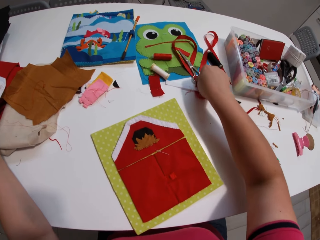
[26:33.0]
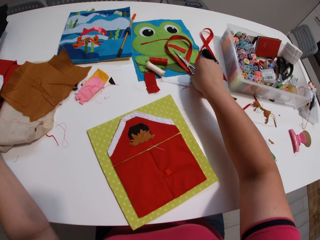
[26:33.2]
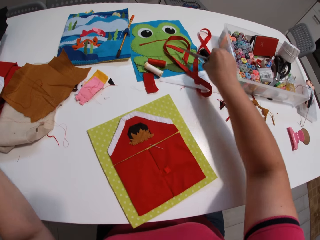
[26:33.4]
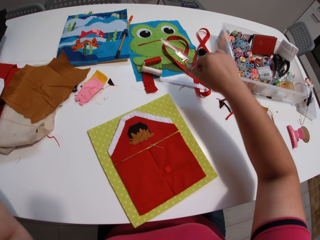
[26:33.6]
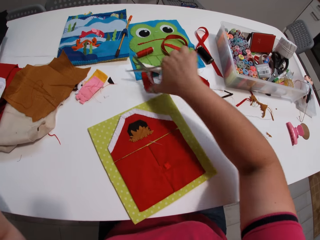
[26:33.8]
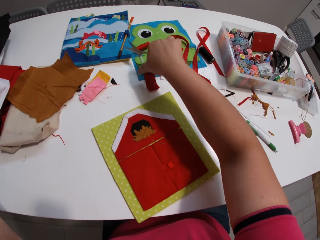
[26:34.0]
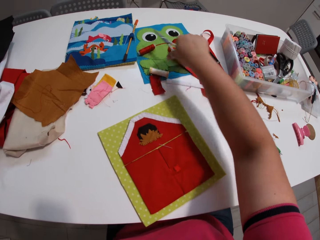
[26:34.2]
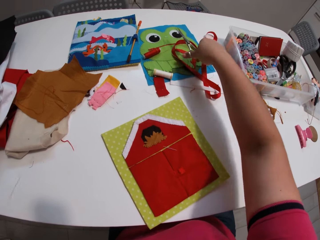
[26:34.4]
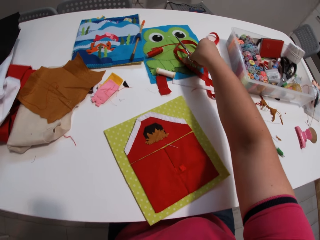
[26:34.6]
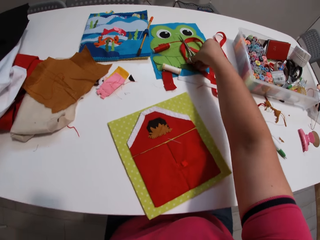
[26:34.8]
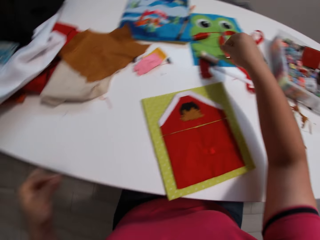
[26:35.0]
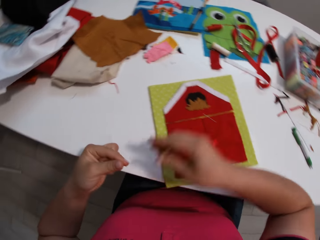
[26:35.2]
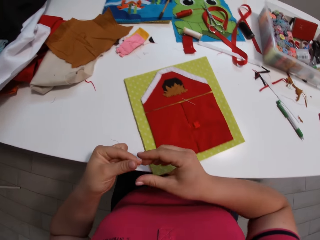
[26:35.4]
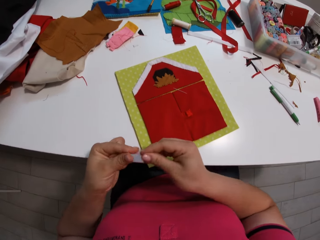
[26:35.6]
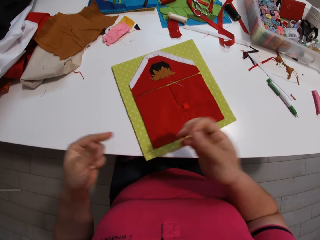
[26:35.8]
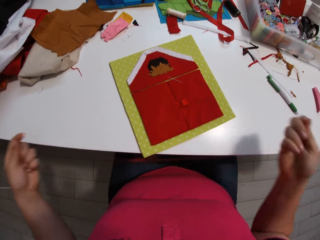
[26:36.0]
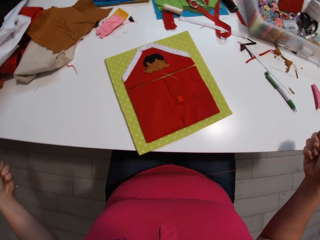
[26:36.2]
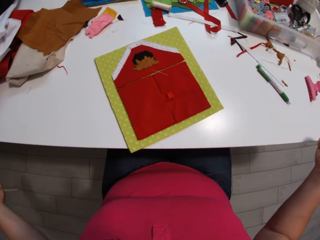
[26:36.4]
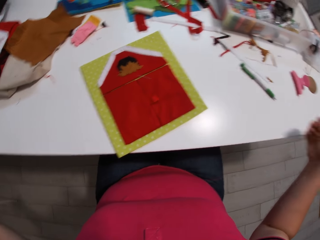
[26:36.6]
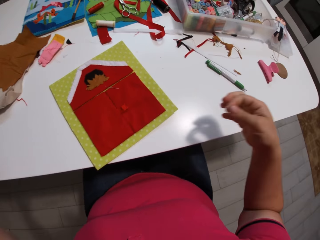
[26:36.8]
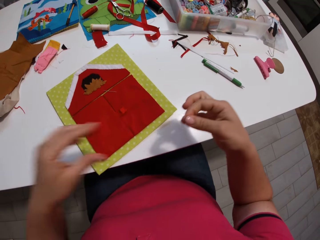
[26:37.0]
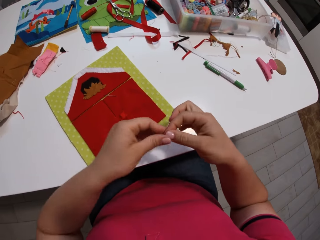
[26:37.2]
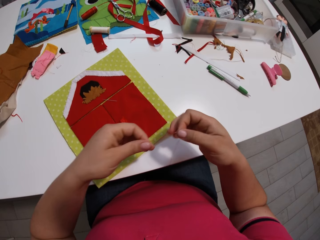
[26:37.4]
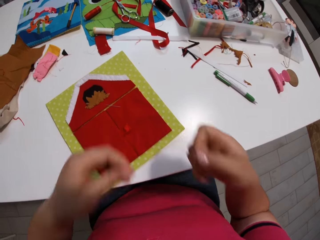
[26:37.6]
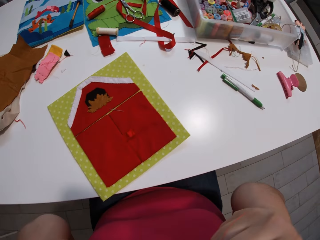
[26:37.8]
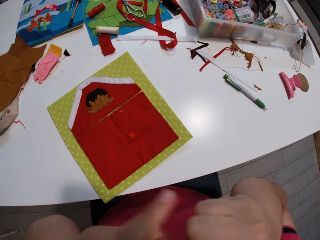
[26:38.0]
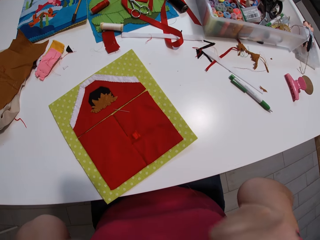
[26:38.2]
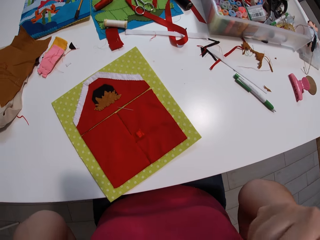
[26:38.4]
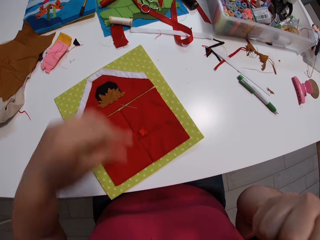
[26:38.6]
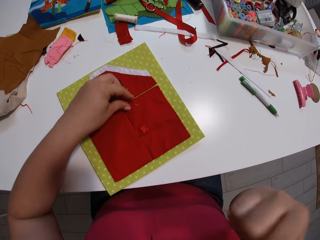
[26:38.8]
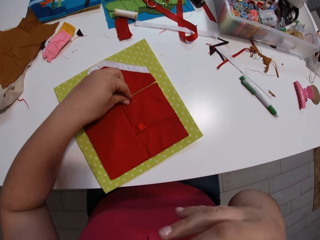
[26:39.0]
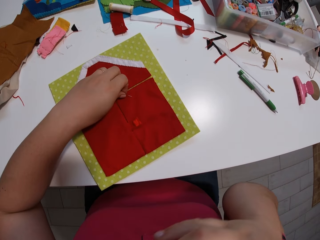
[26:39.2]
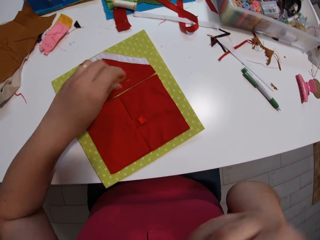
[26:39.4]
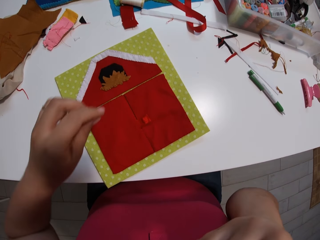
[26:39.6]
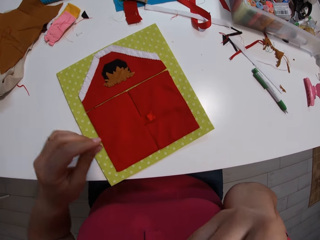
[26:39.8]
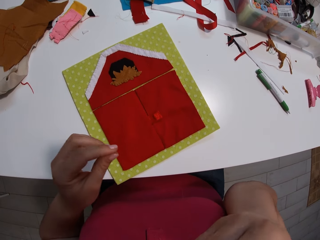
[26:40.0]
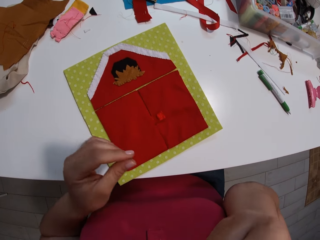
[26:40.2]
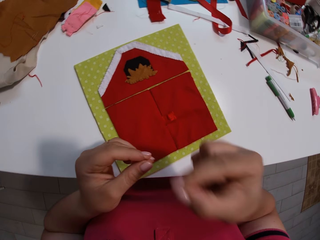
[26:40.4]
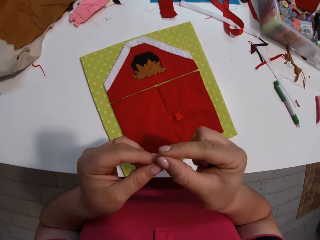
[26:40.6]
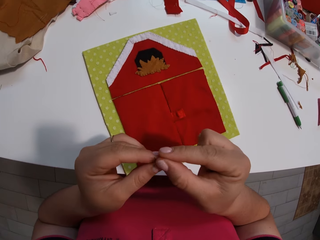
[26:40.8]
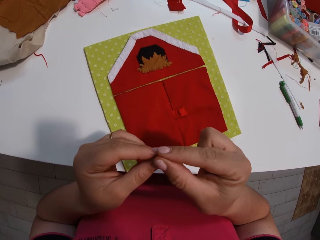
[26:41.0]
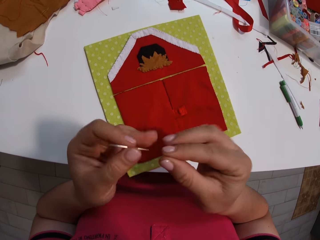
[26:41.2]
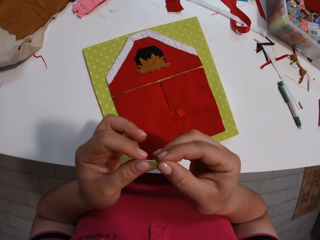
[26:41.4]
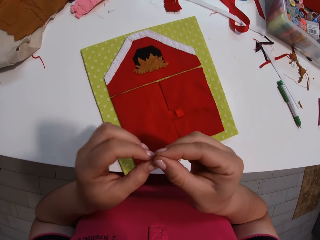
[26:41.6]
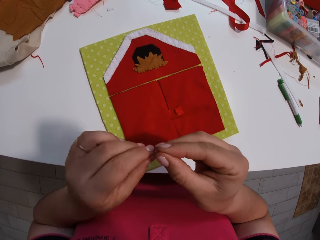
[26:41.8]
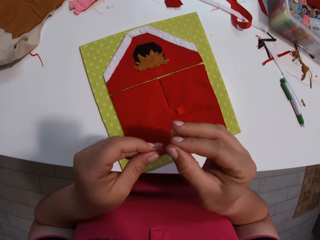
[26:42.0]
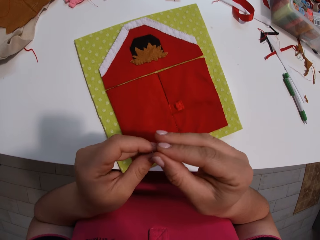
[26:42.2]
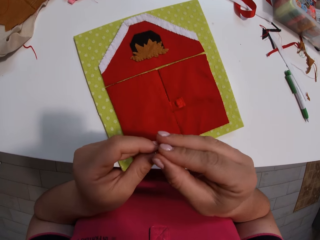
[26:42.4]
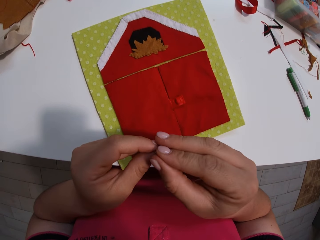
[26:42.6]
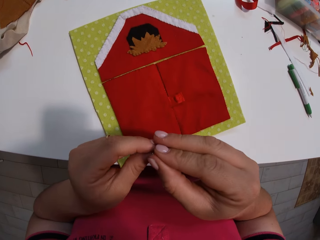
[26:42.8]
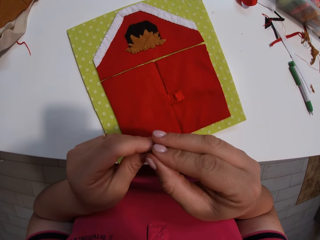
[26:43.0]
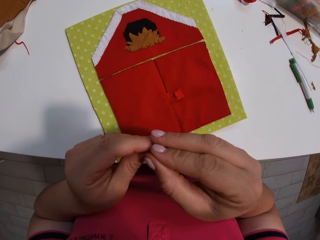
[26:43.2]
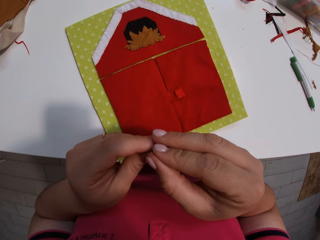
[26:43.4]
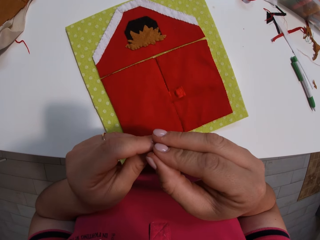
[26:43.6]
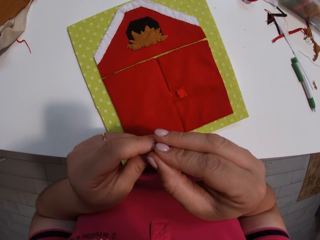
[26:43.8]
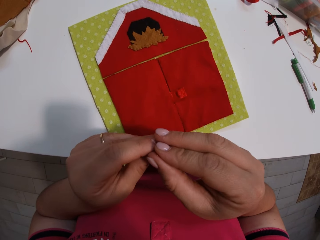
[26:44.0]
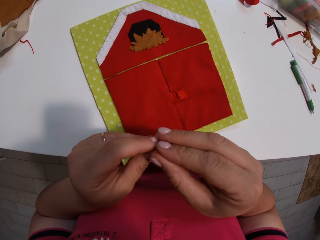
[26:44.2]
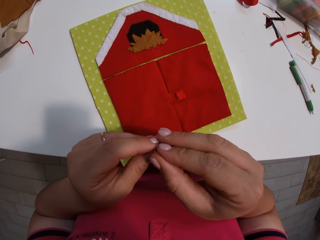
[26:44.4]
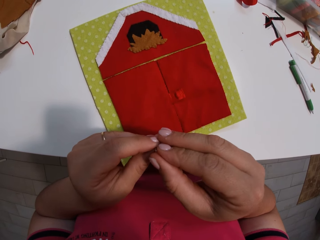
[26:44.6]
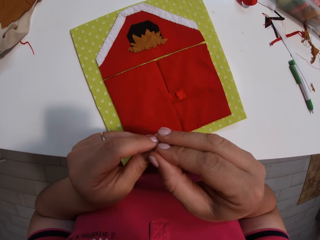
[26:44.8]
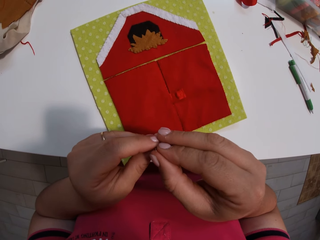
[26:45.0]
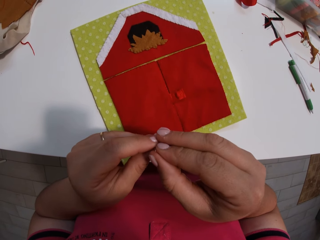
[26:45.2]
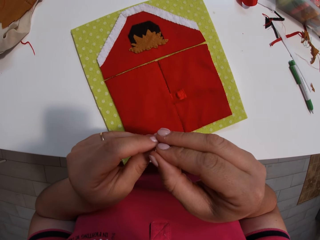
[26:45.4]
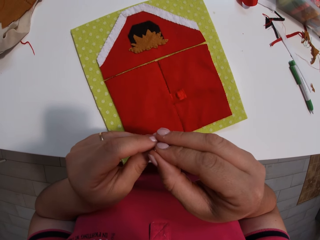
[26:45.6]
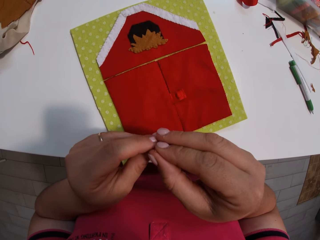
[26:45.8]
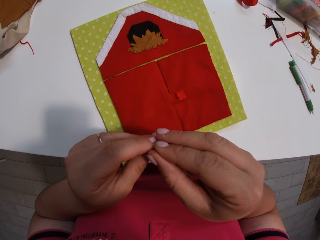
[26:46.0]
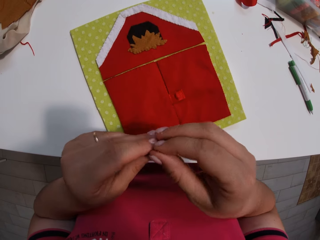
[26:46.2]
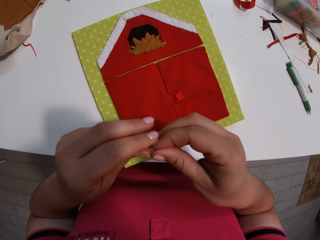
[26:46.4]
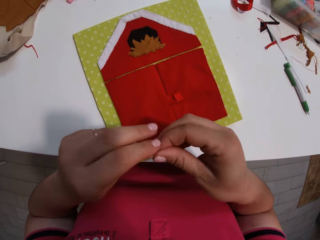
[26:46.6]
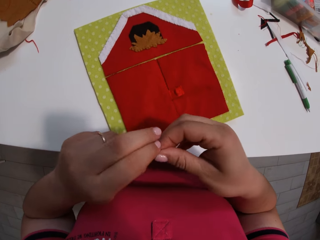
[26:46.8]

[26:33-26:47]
The camera wearer puts the thread roll down. They pick a pair of scissors, cut the thread, and put down the pair of scissors. They stretch the thread. They wet the thread. They pick a sewing needle. They put the thread into the sewing needle.

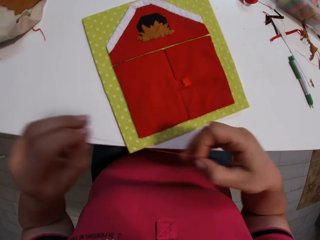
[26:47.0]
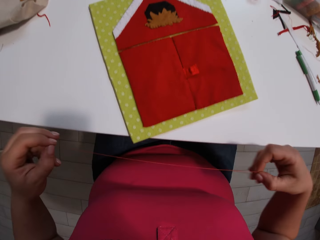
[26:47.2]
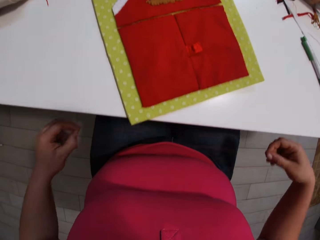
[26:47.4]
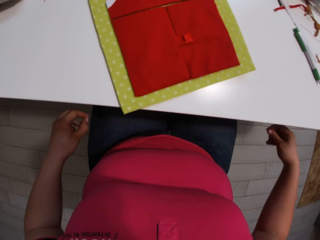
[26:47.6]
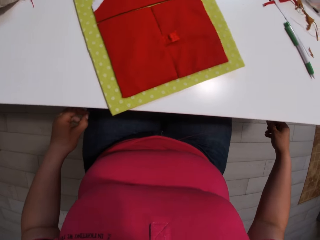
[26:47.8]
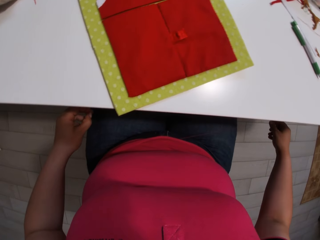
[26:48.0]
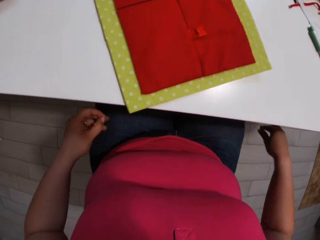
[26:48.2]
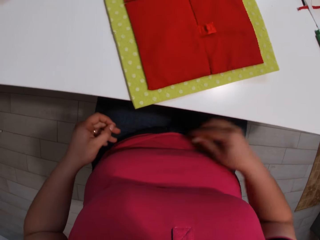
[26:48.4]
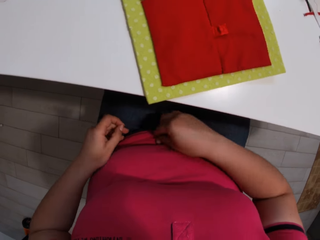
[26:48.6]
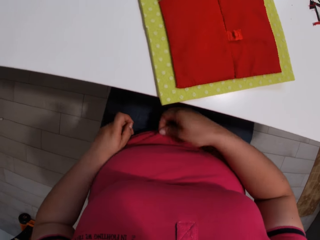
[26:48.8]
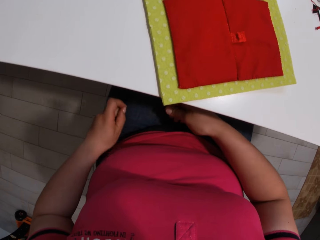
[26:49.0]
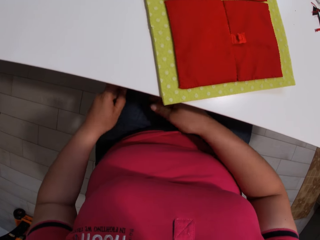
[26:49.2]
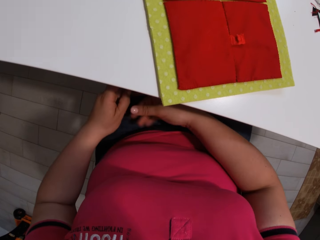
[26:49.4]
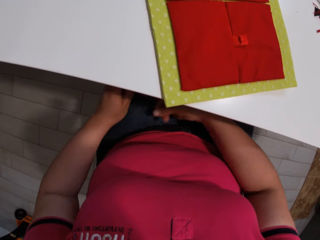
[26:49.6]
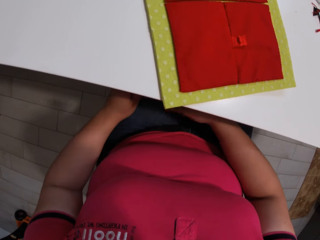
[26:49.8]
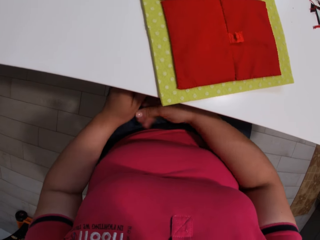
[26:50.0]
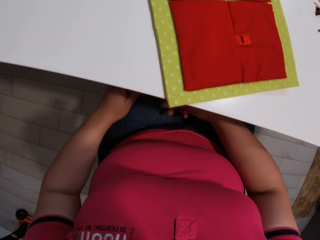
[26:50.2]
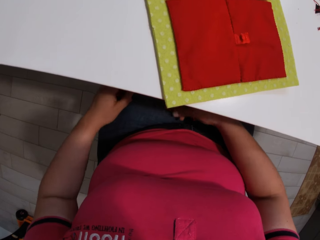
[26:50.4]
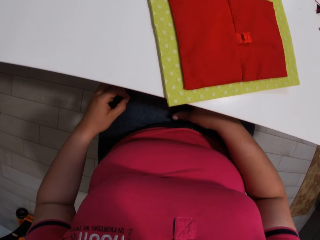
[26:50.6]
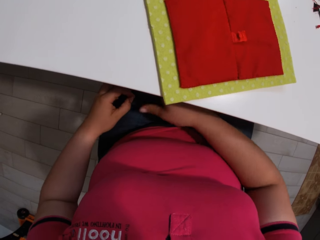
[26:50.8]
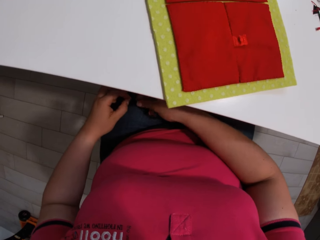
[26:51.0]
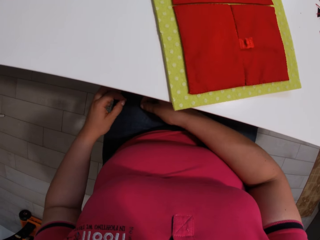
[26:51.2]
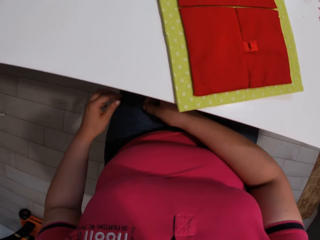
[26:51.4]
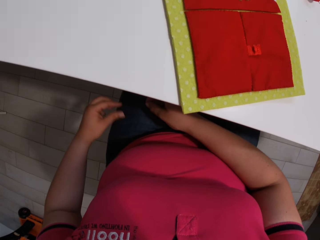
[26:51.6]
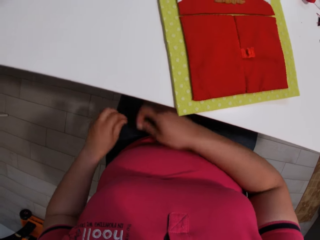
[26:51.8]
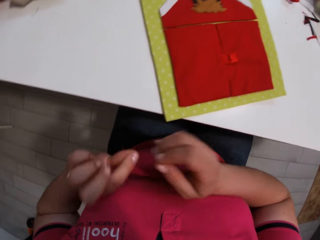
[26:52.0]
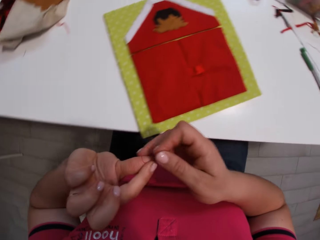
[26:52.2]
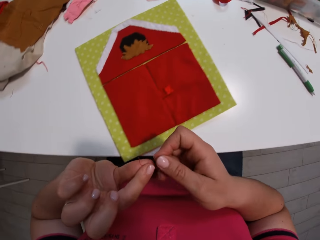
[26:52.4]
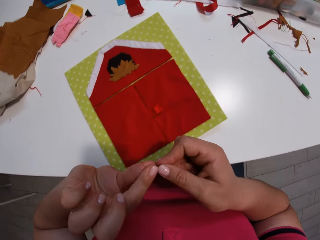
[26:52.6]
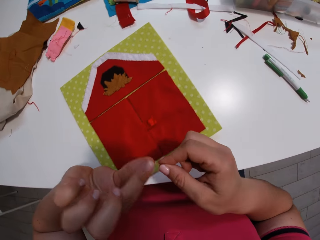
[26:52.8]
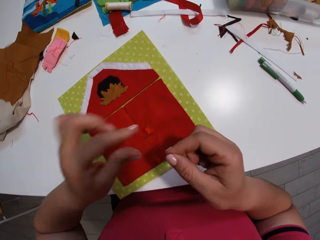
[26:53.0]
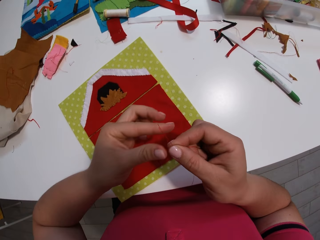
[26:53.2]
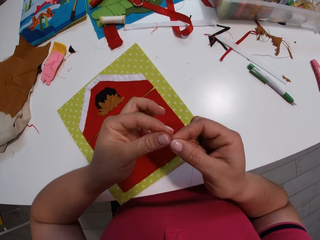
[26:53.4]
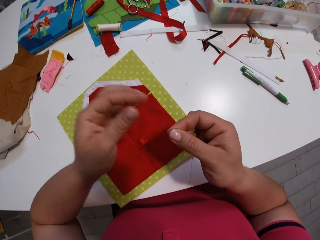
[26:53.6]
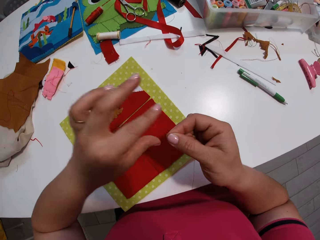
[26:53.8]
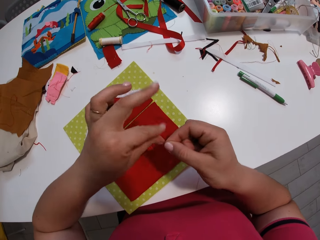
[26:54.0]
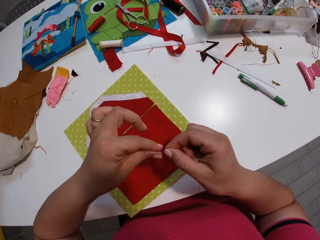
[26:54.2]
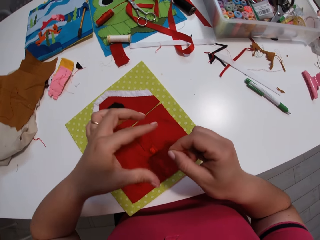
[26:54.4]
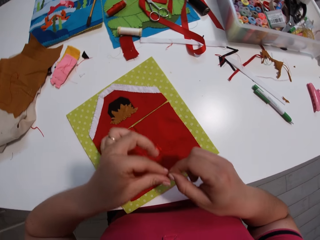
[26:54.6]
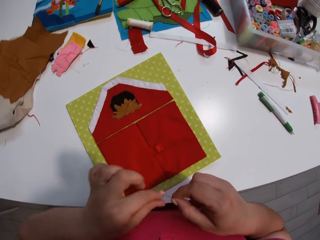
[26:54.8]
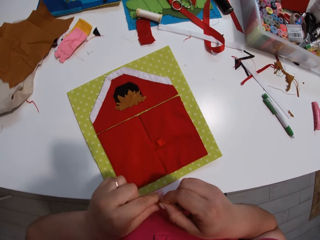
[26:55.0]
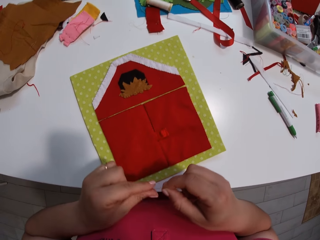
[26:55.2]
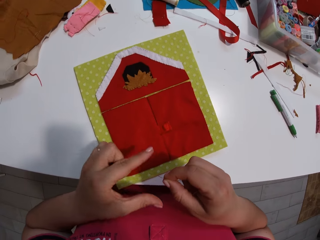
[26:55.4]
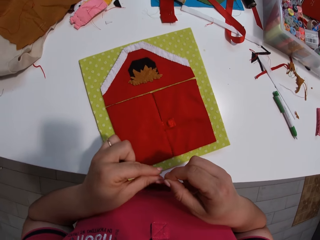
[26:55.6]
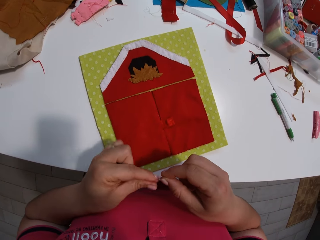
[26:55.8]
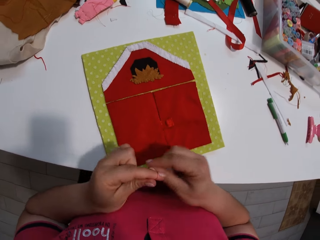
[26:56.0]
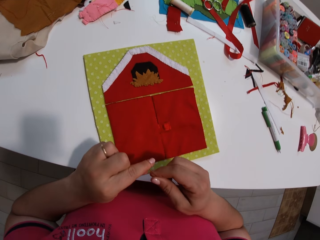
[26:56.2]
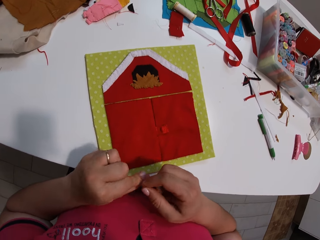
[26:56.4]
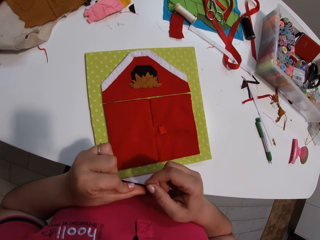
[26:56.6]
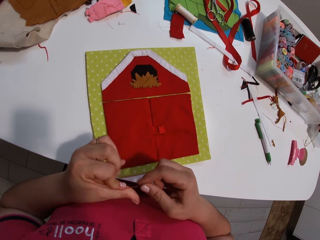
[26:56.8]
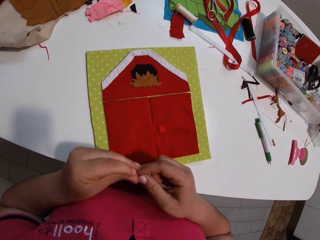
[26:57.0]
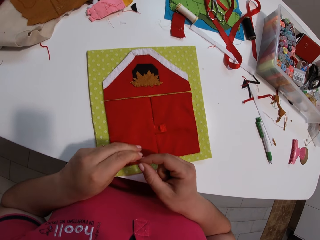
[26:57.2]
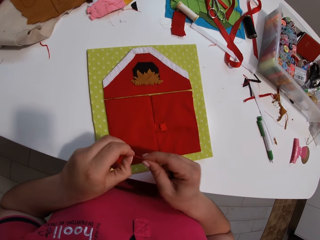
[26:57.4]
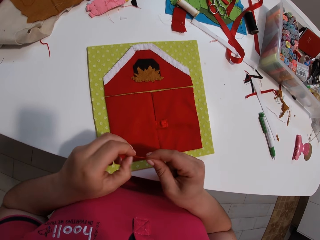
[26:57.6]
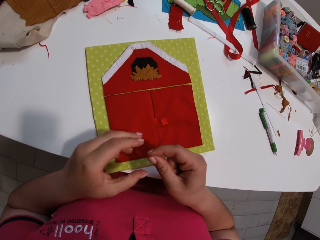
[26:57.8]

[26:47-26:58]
The camera wearer ties a knot on the thread.
